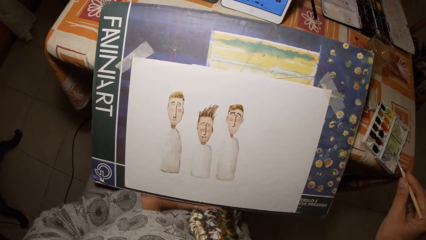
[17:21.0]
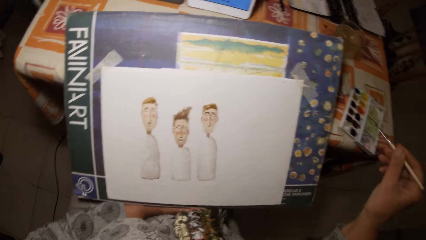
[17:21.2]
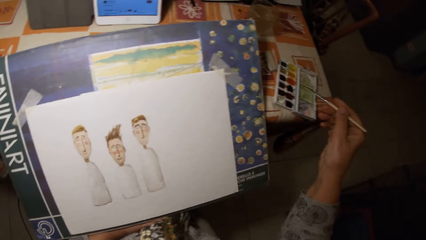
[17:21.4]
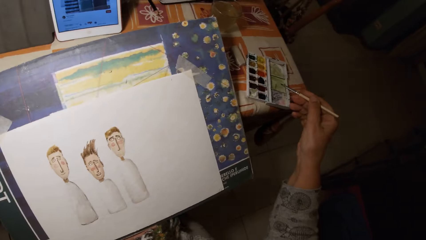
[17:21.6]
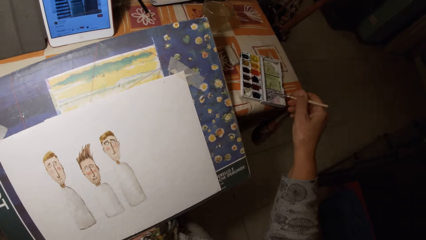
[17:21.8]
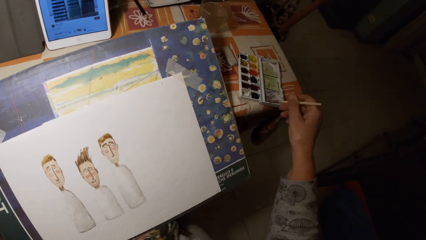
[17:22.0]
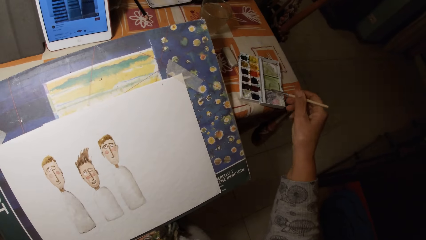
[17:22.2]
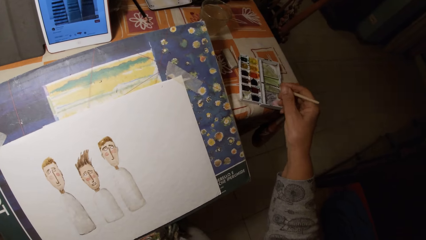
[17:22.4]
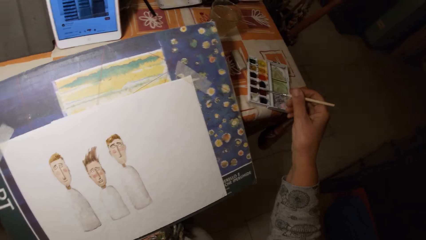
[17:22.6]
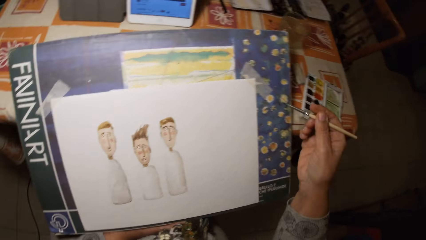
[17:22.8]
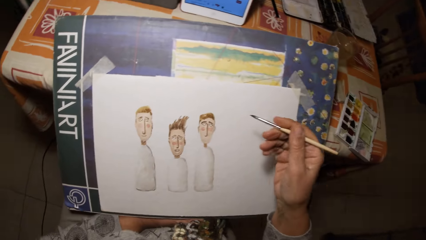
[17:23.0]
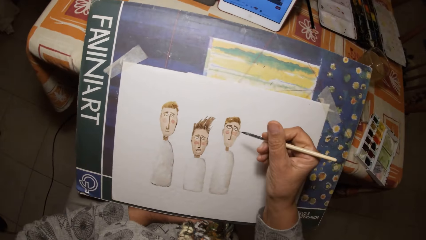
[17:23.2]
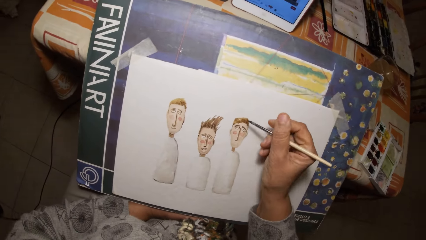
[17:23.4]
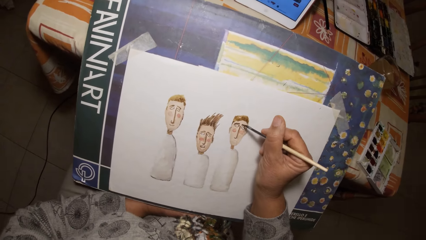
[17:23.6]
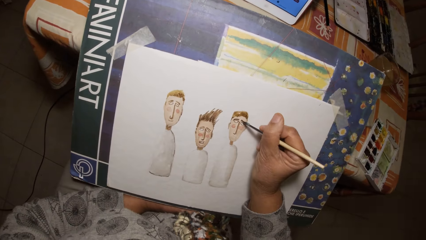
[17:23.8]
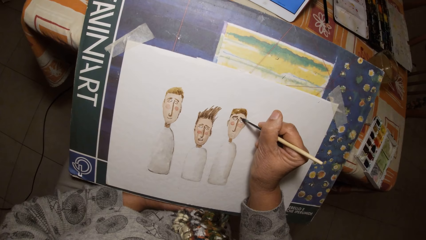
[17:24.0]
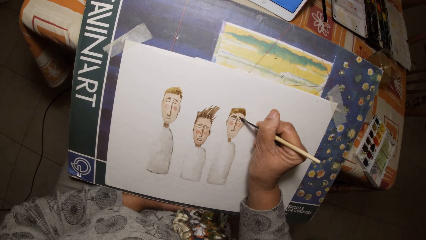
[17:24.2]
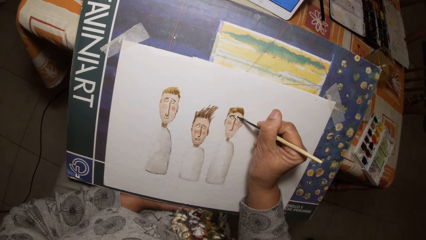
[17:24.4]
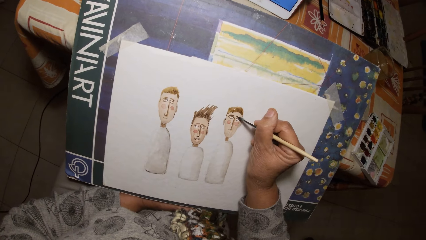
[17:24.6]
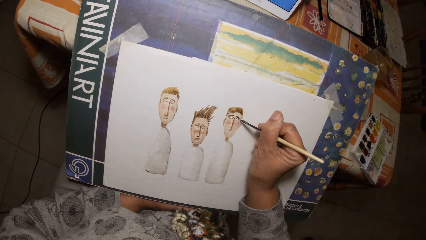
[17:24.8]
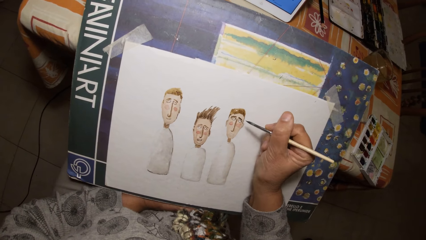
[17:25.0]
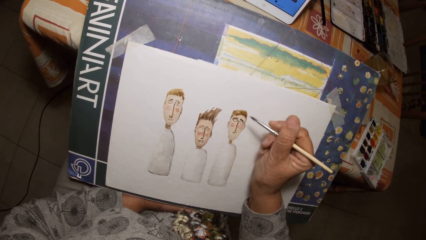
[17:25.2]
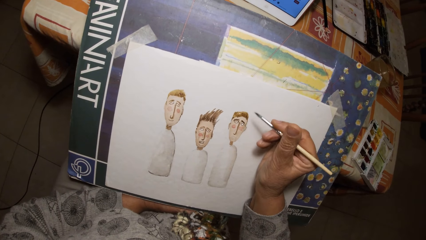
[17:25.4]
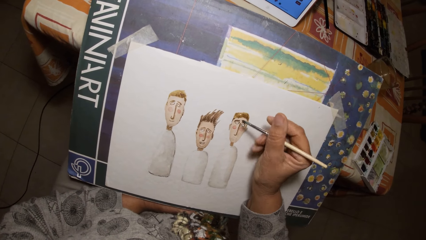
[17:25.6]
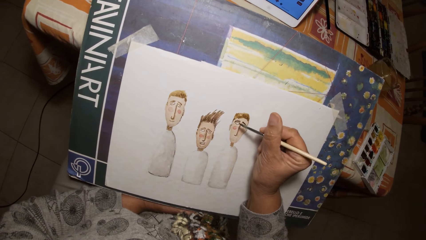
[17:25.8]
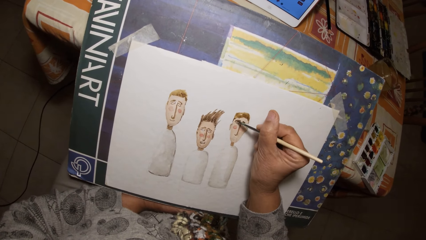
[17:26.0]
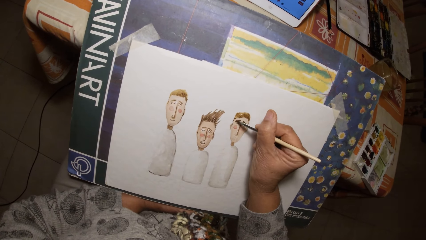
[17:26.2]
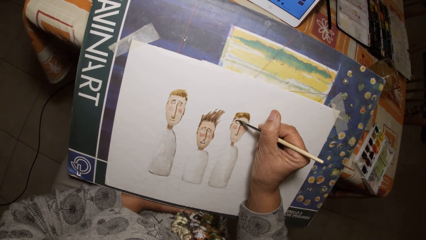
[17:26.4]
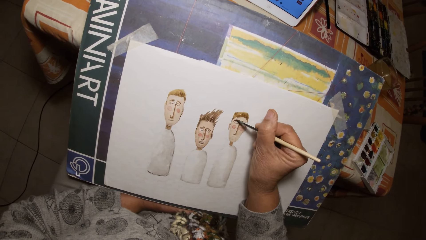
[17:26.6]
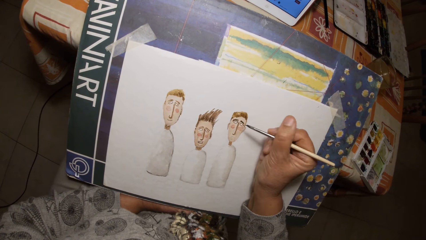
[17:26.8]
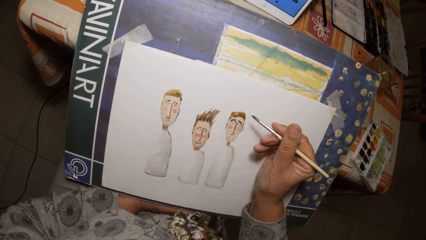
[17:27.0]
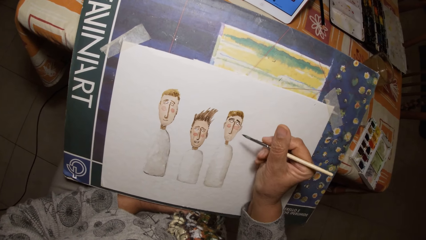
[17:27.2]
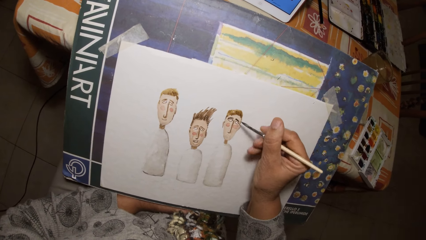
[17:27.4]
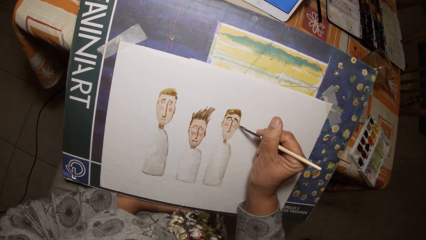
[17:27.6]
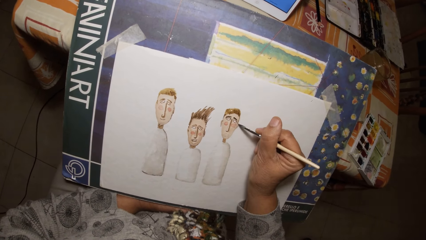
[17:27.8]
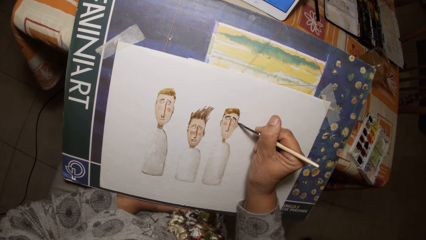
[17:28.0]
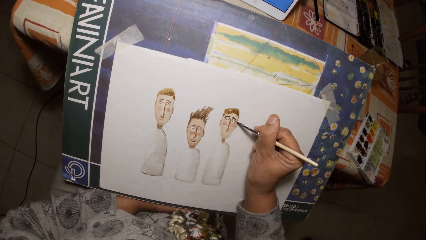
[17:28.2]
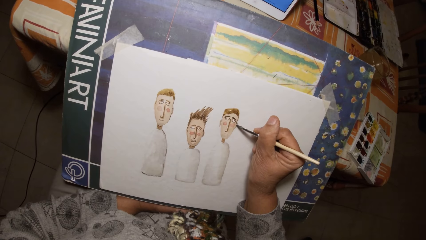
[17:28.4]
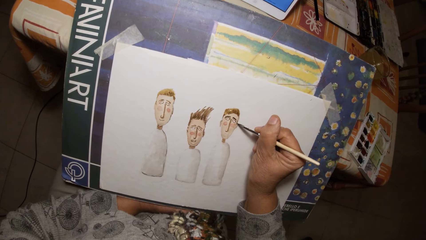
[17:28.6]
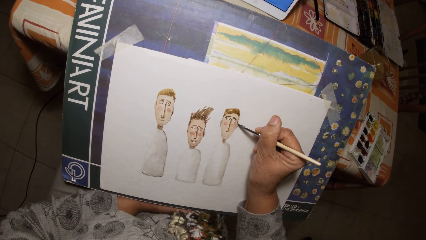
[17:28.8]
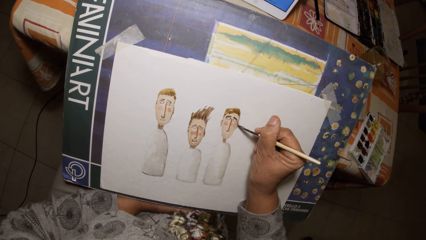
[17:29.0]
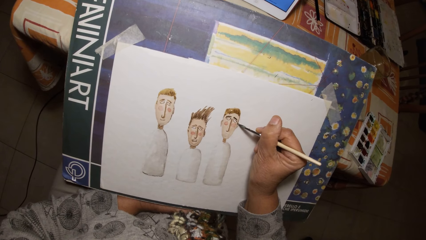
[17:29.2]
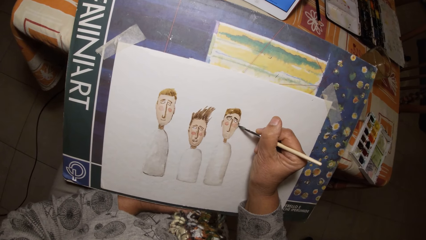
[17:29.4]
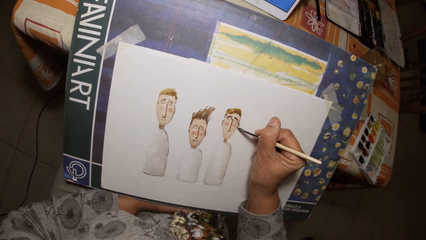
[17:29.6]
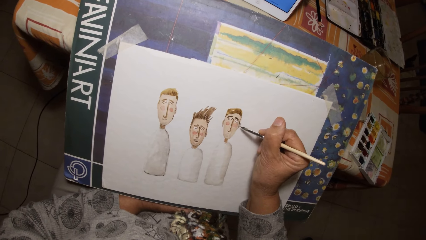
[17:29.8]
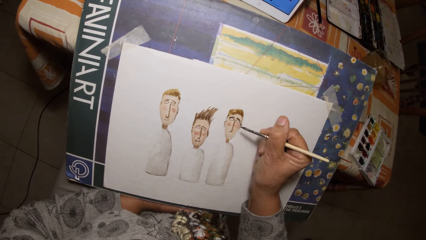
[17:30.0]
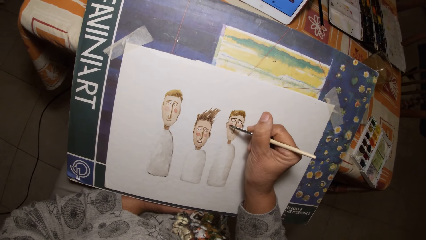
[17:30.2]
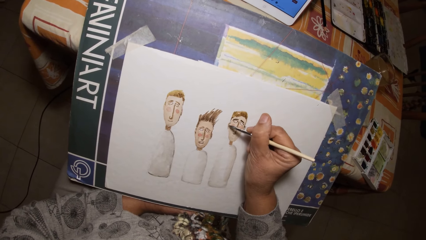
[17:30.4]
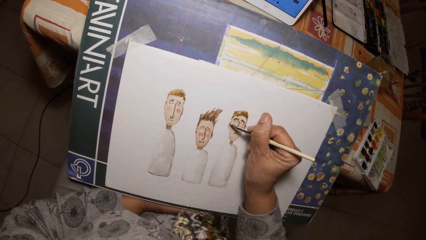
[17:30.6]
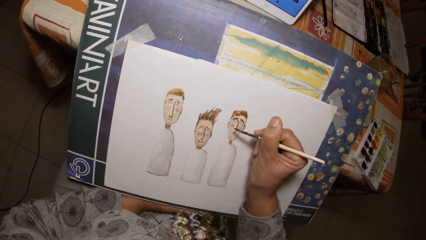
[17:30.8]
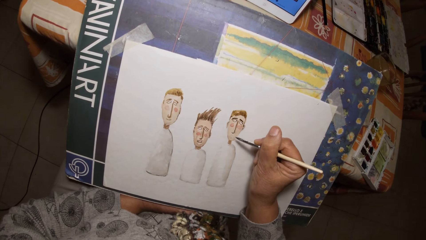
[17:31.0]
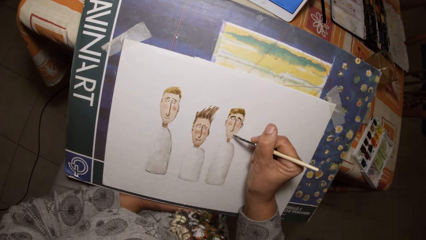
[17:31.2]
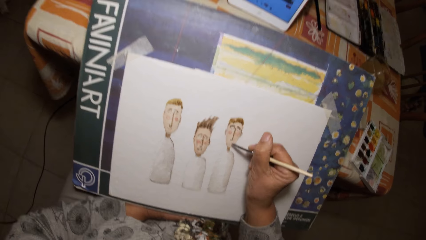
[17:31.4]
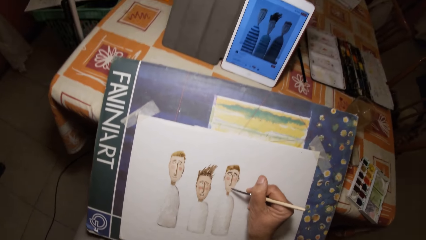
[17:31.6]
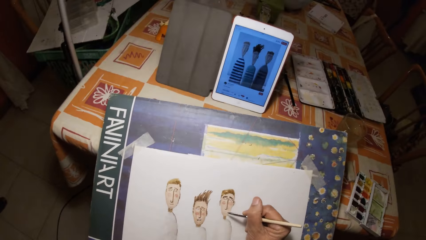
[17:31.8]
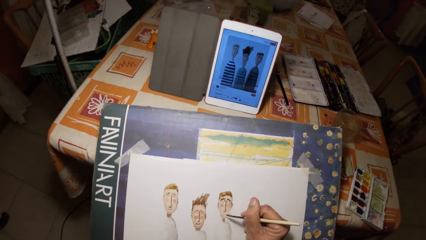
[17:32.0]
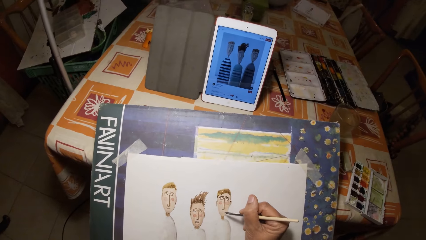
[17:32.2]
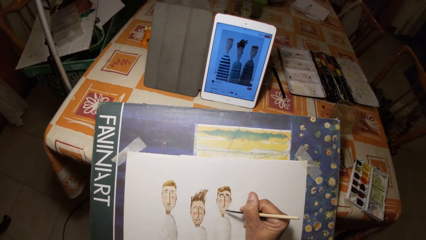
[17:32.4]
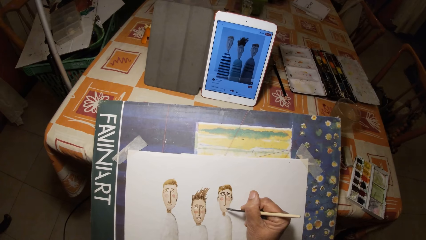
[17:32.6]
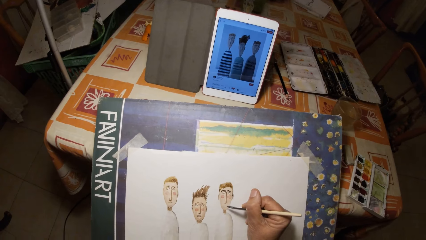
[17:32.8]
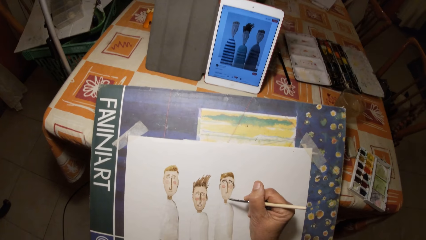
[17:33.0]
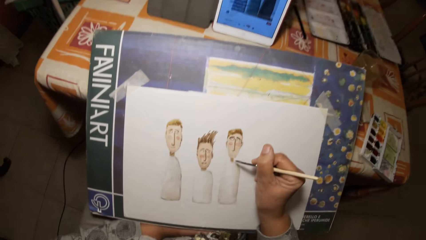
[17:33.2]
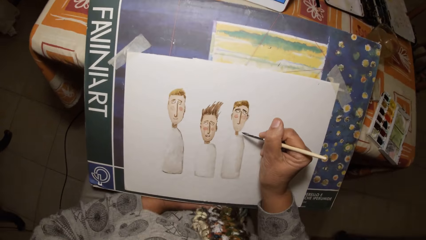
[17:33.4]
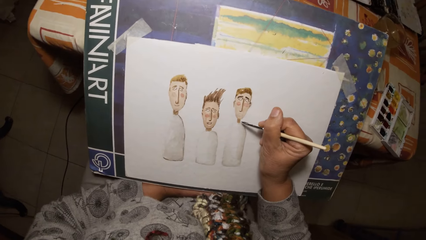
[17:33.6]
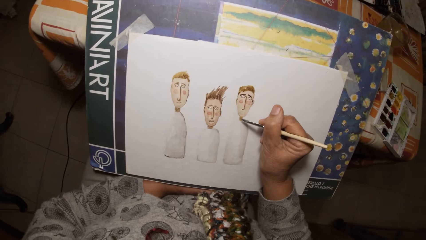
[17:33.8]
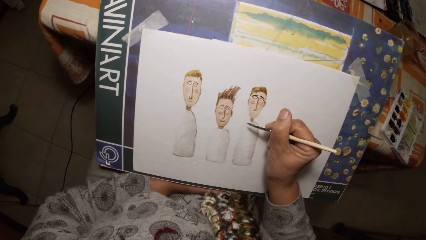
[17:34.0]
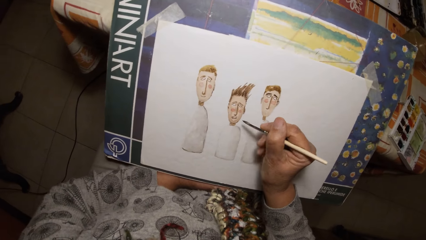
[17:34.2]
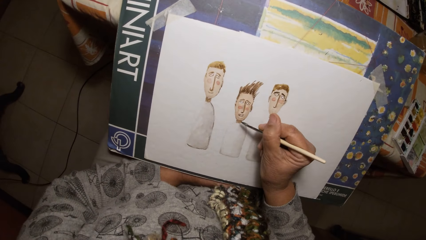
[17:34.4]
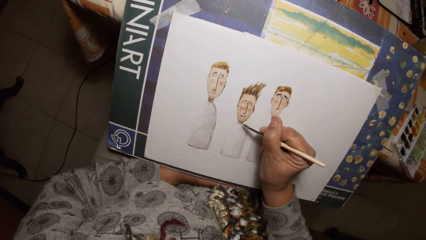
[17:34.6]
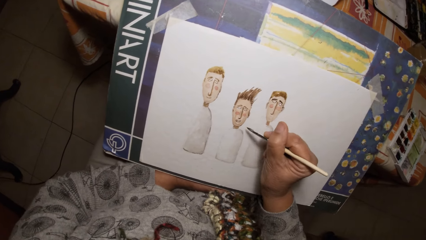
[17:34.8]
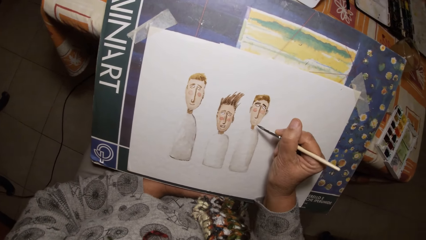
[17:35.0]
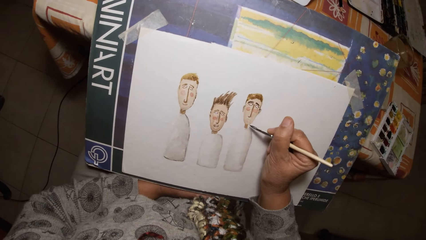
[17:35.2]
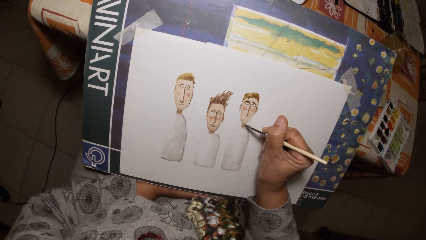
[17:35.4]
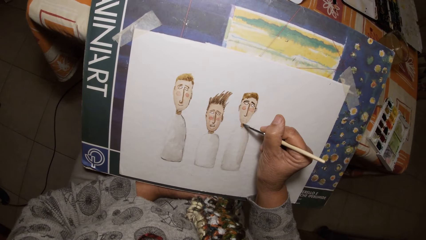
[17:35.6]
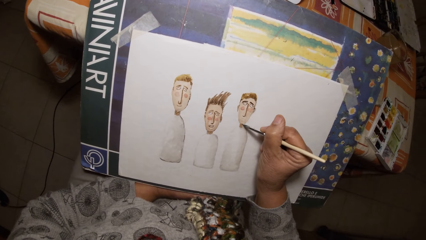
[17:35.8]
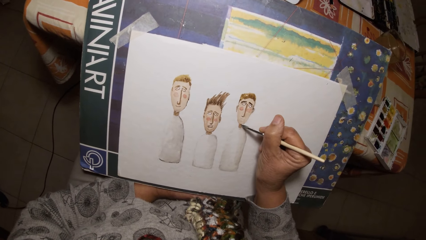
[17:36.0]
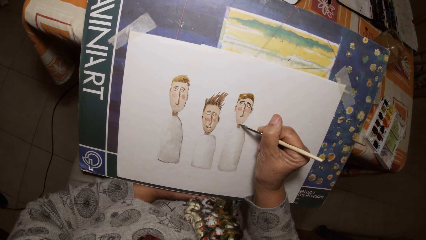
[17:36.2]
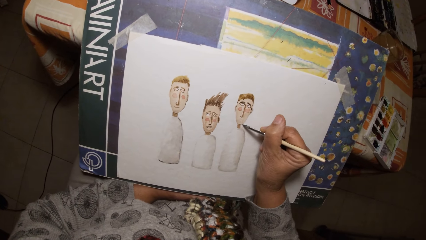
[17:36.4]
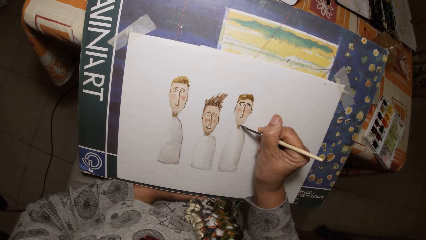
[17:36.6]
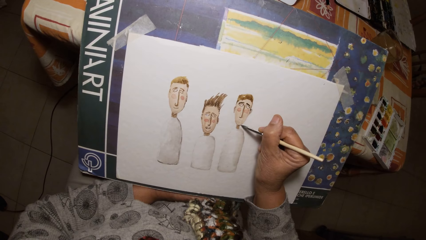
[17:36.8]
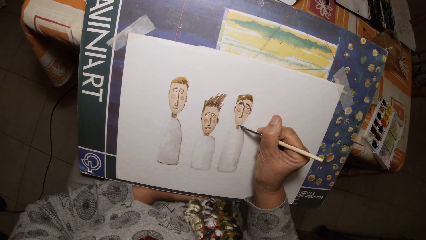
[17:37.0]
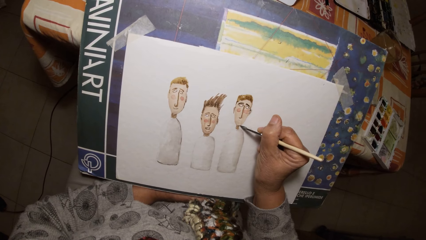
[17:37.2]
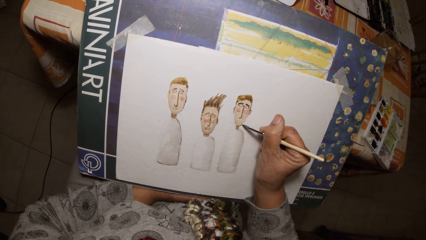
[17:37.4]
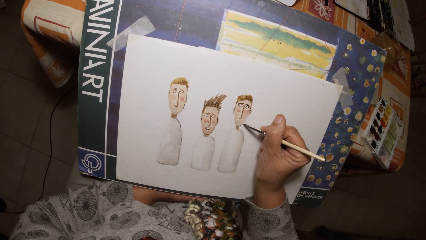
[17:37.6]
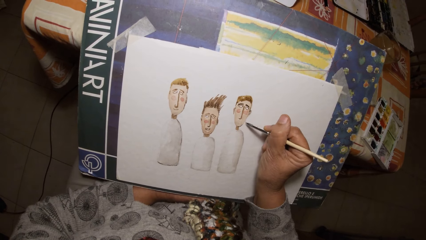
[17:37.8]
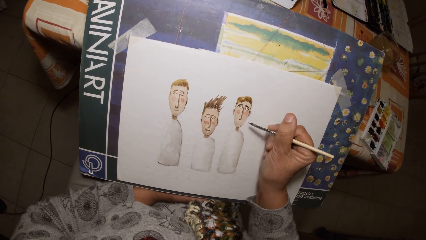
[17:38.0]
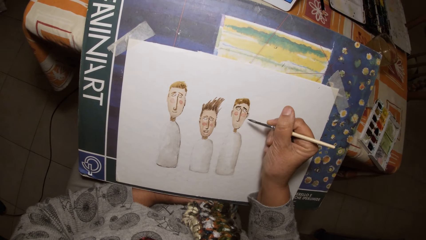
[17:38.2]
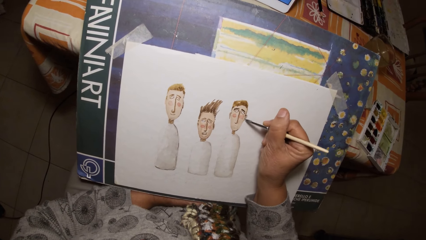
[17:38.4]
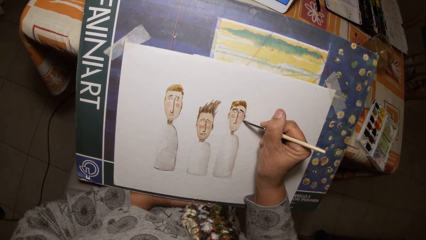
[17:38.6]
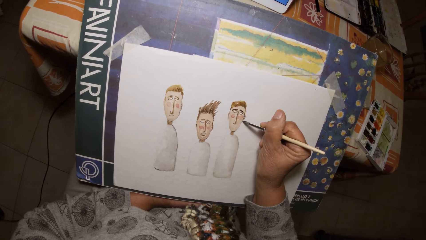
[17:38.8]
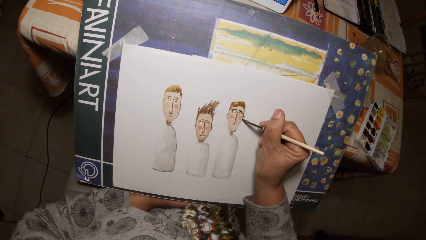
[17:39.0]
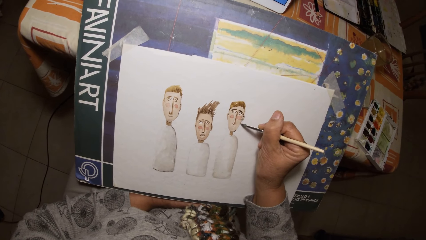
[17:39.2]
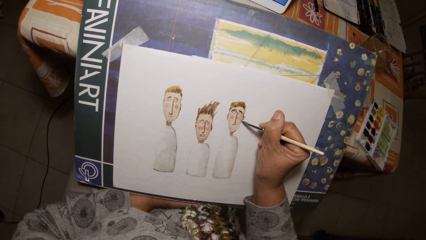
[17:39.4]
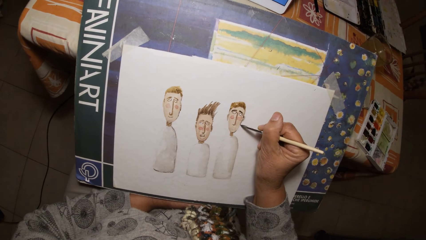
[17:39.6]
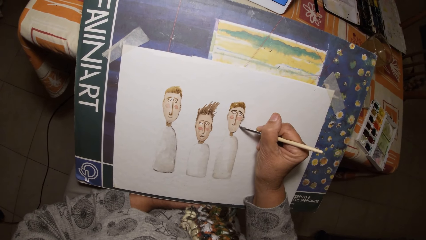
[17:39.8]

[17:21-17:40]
The camera wearer draws on the paper with the painting brush in his right hand. He looks at the tablet. He paints a picture.
